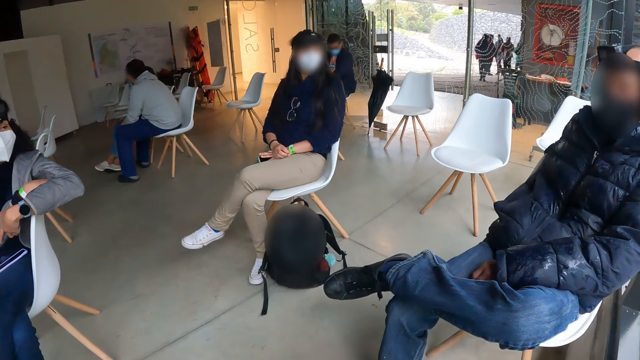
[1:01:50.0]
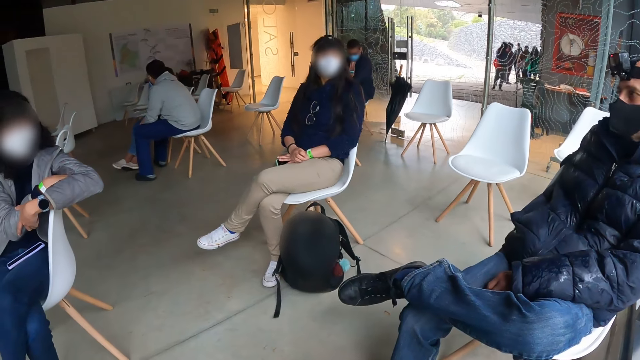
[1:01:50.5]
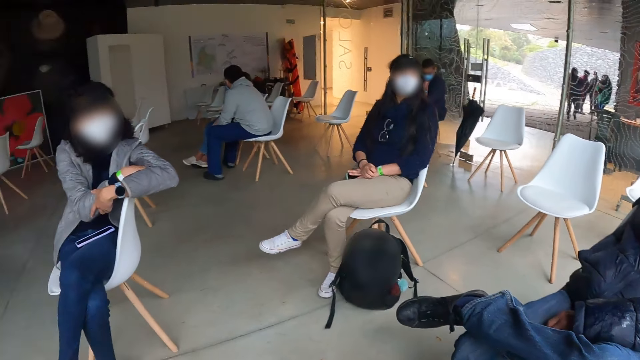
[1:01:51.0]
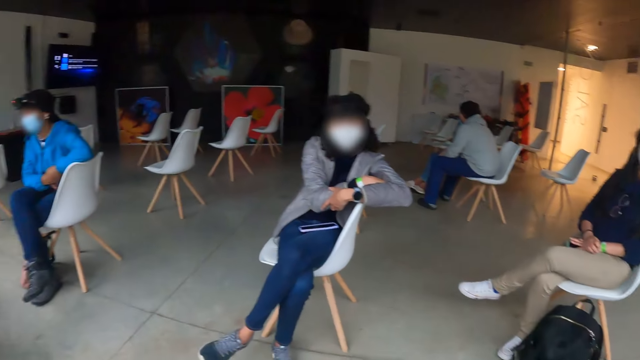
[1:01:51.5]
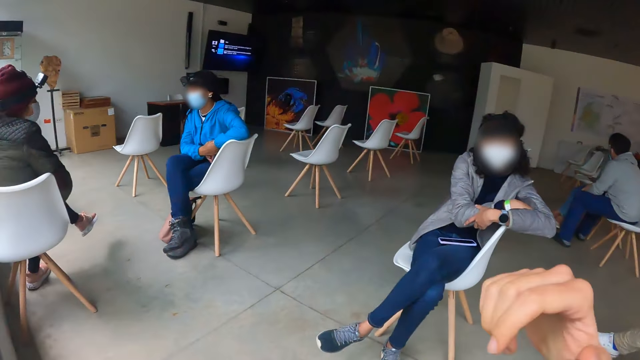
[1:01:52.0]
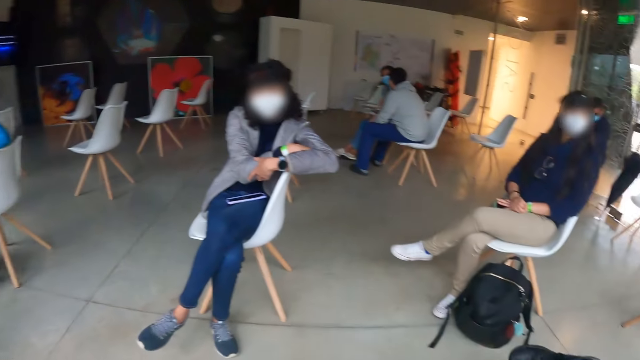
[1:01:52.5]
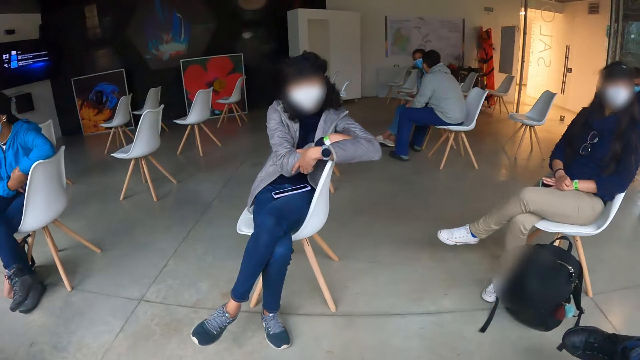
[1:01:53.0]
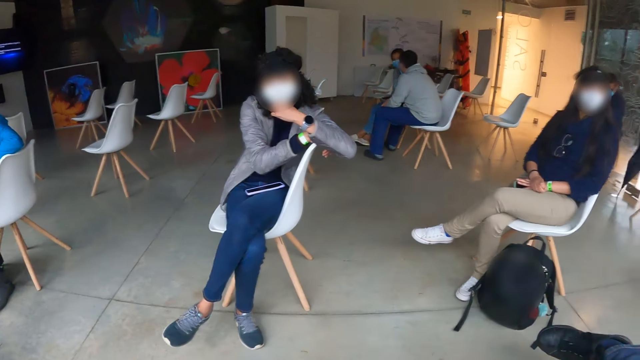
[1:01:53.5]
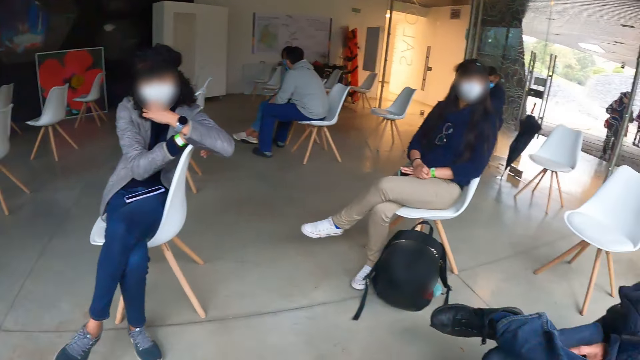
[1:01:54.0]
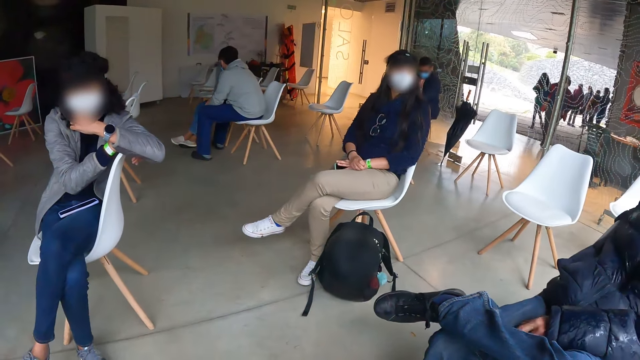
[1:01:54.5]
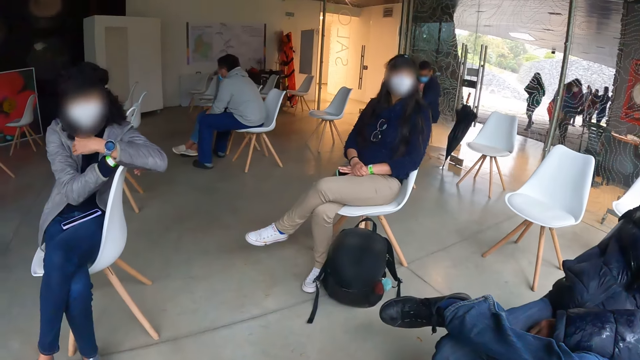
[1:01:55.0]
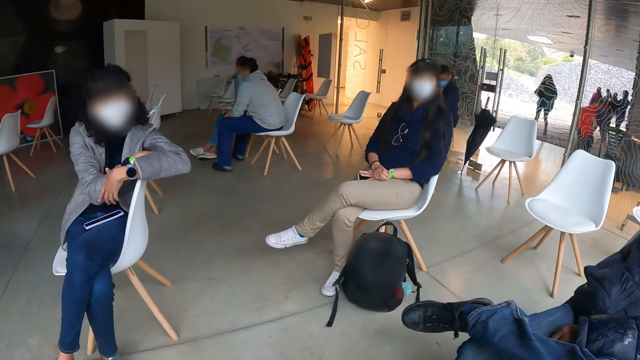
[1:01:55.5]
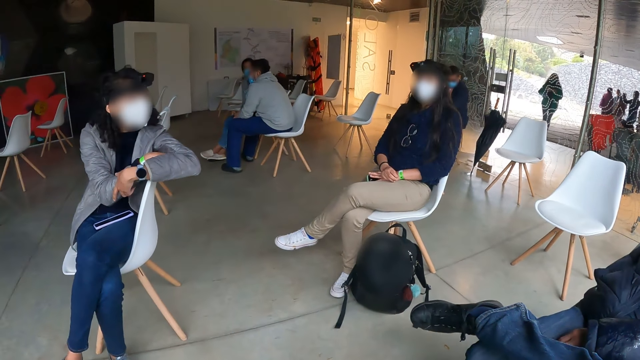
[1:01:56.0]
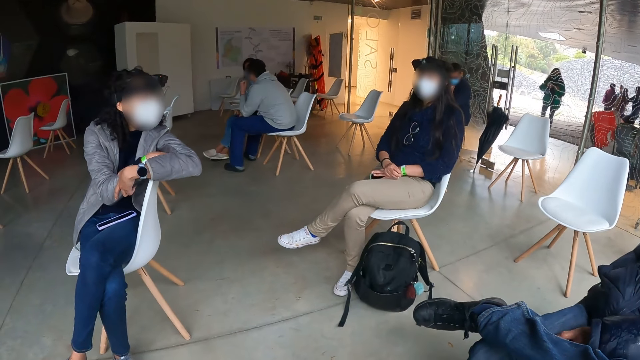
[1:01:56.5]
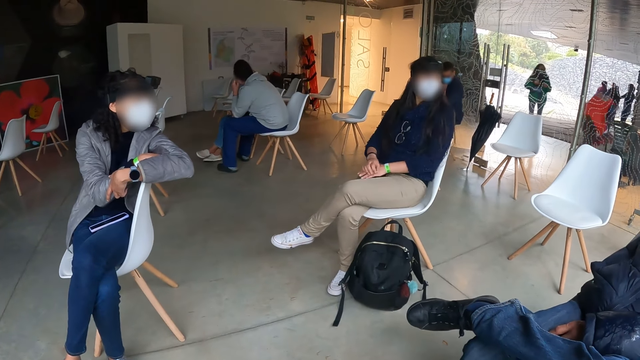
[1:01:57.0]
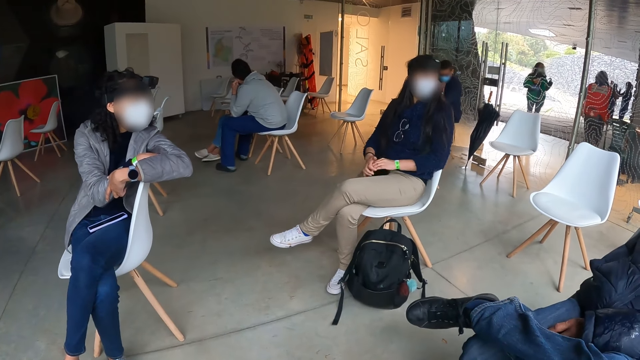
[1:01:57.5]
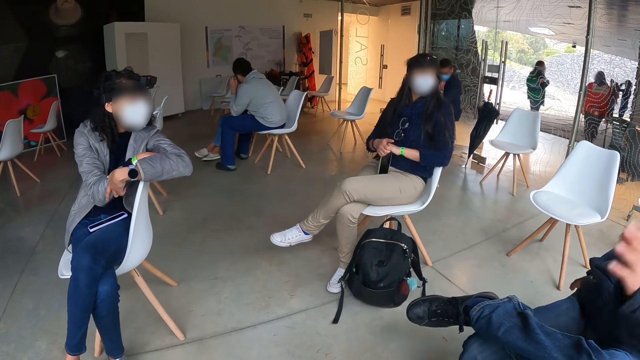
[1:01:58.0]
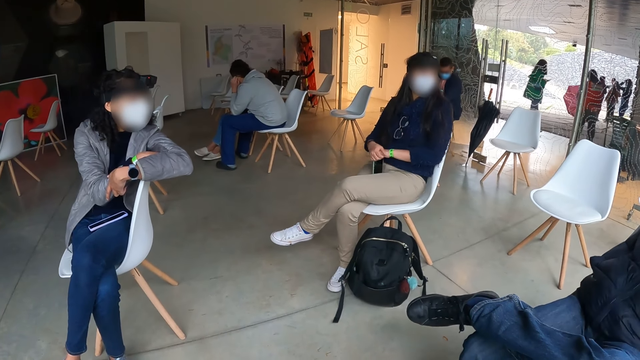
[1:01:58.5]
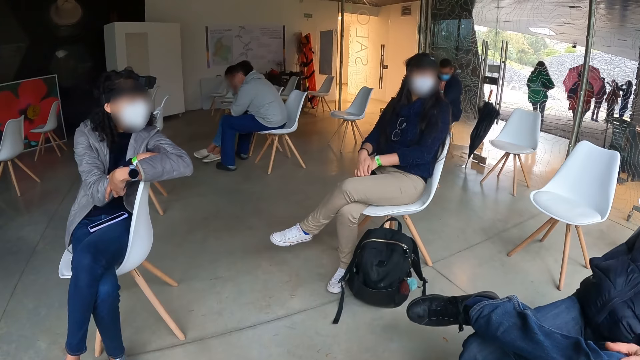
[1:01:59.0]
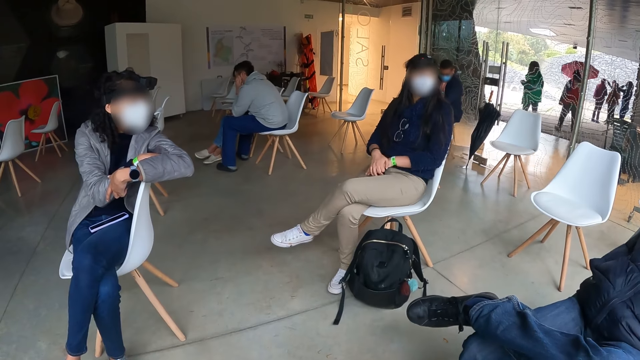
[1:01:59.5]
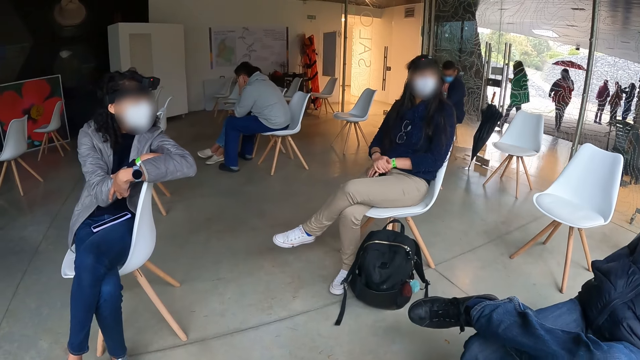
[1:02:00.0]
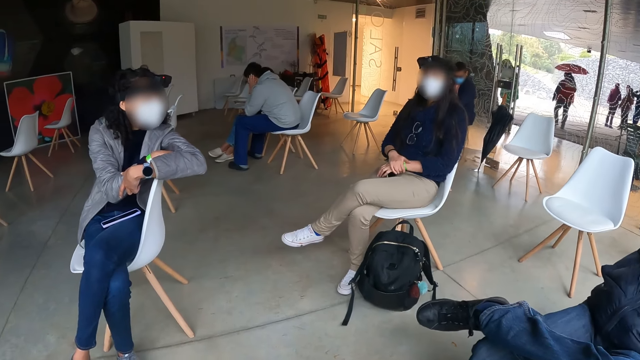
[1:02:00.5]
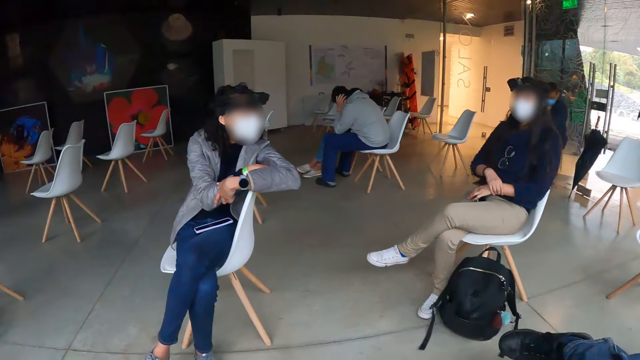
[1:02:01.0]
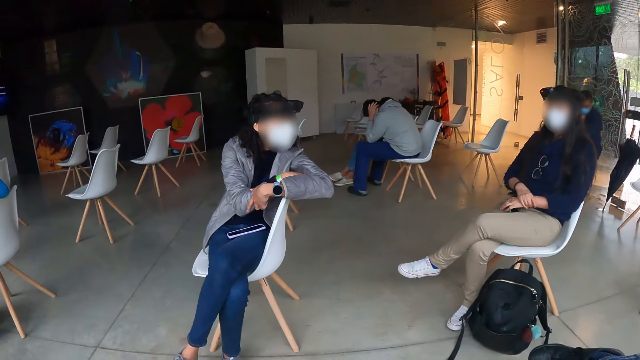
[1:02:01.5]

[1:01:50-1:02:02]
The camera wearer looks around. He raises his left hand to his face. He does something.

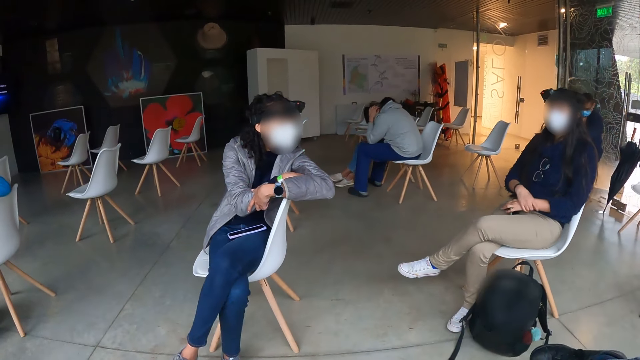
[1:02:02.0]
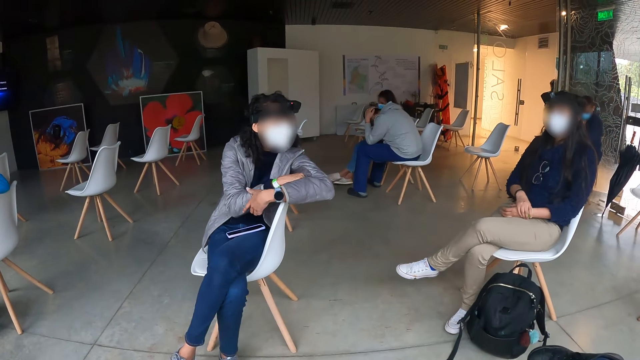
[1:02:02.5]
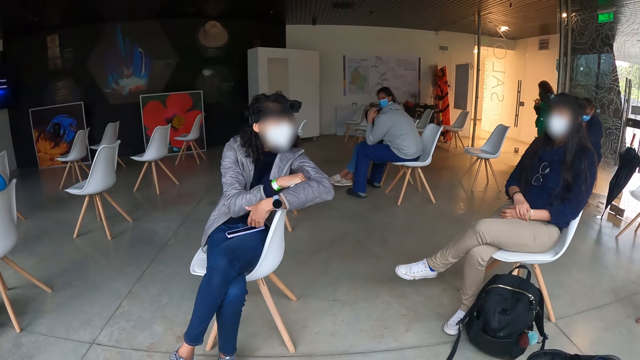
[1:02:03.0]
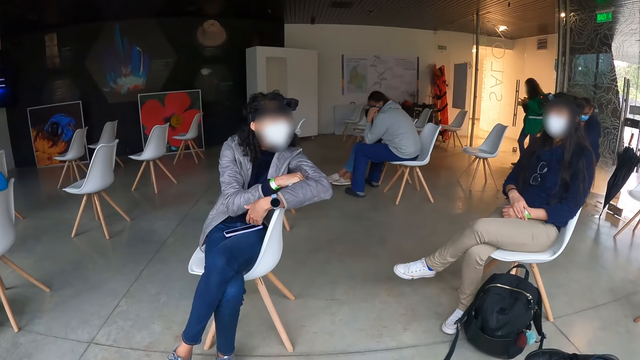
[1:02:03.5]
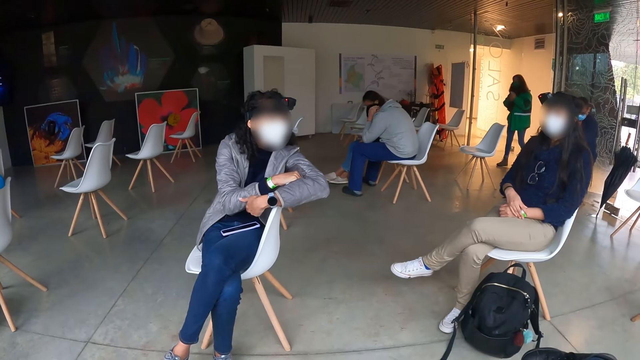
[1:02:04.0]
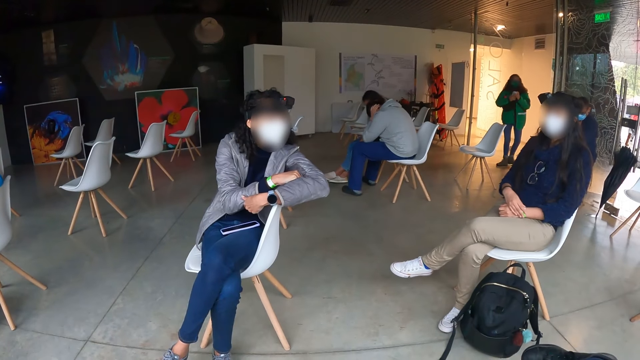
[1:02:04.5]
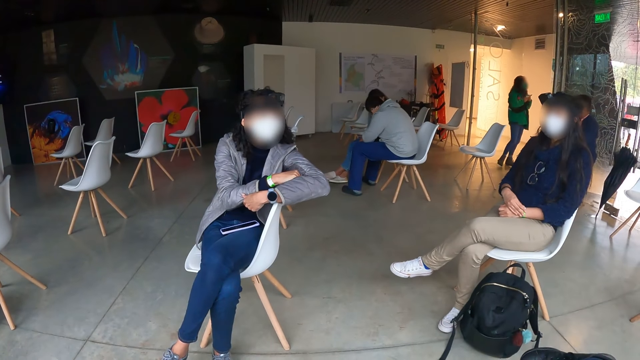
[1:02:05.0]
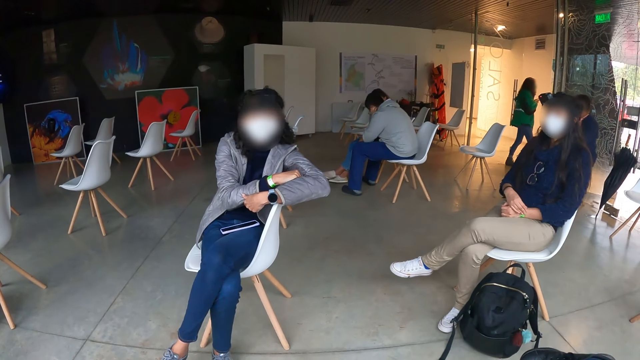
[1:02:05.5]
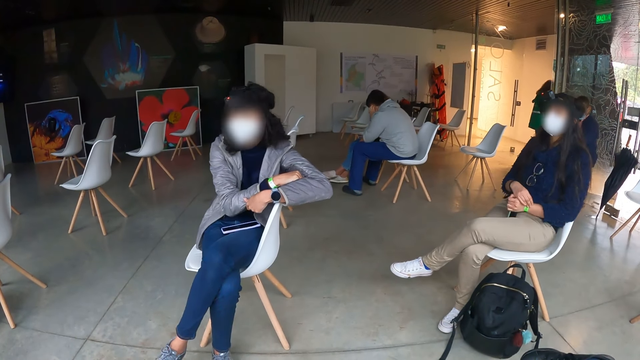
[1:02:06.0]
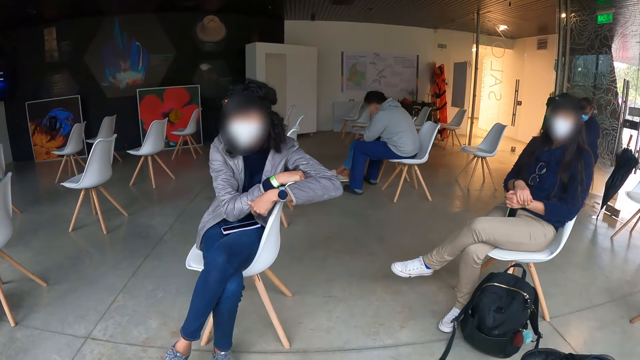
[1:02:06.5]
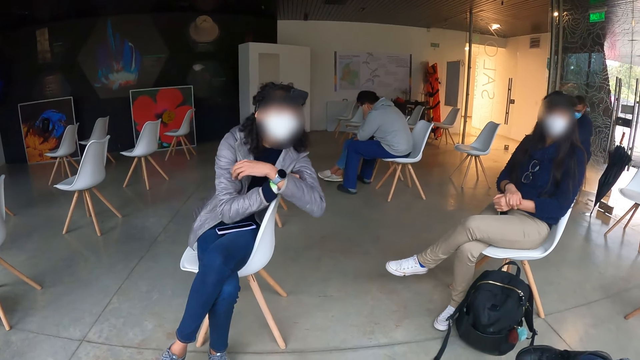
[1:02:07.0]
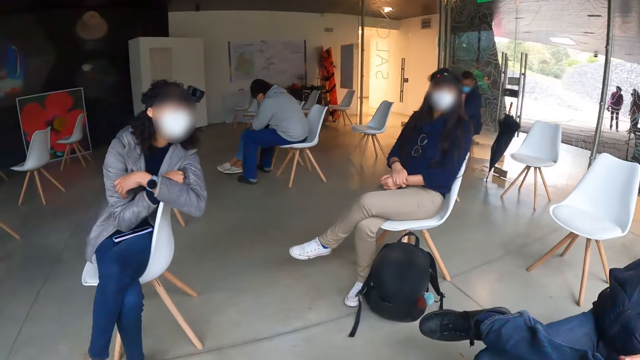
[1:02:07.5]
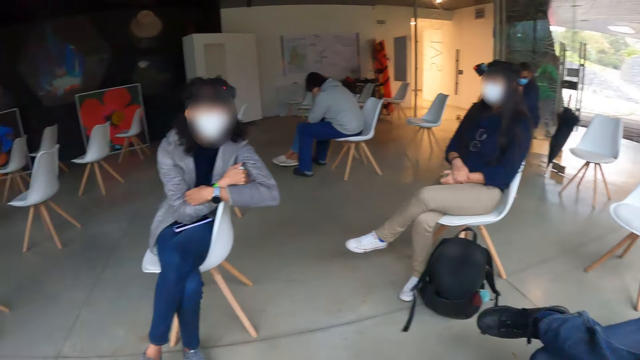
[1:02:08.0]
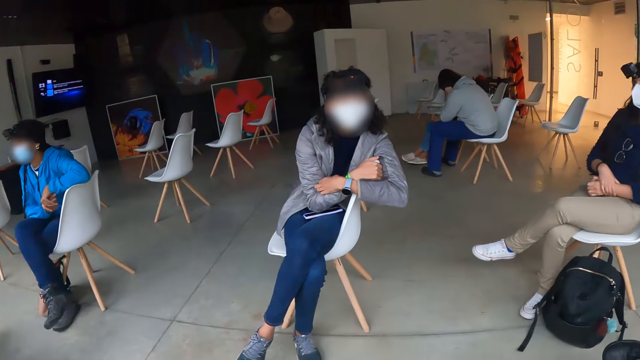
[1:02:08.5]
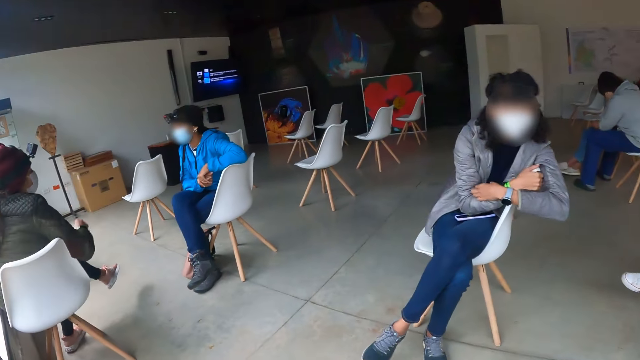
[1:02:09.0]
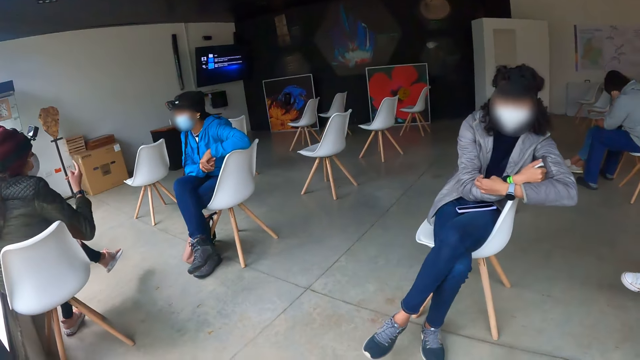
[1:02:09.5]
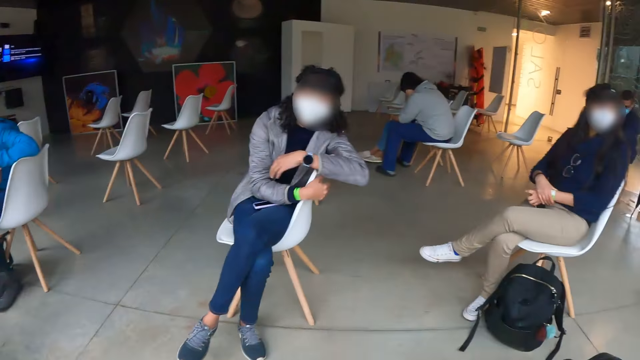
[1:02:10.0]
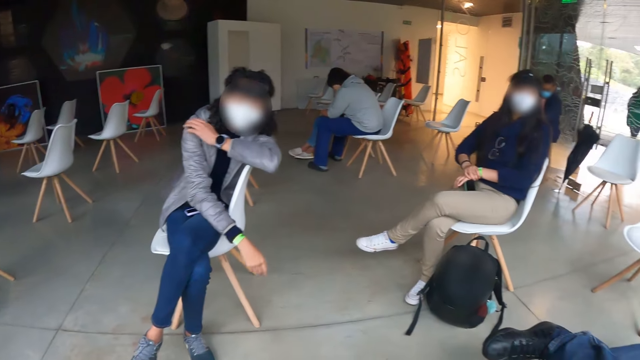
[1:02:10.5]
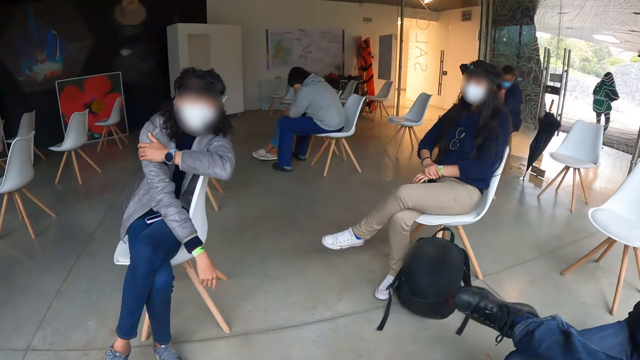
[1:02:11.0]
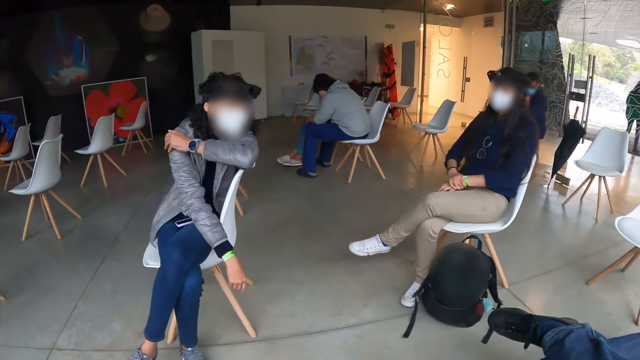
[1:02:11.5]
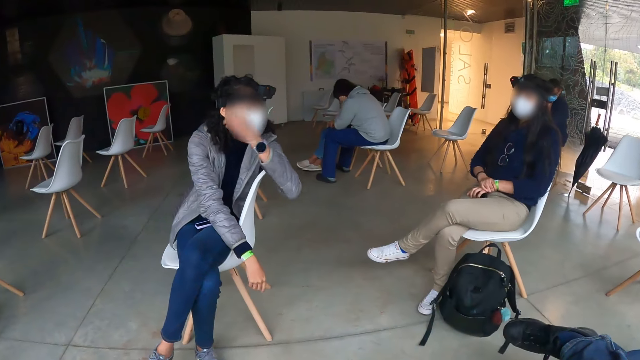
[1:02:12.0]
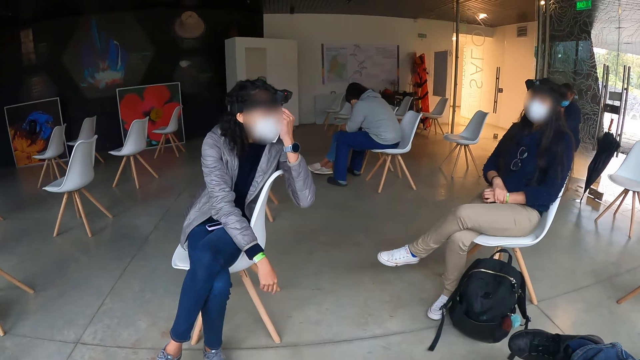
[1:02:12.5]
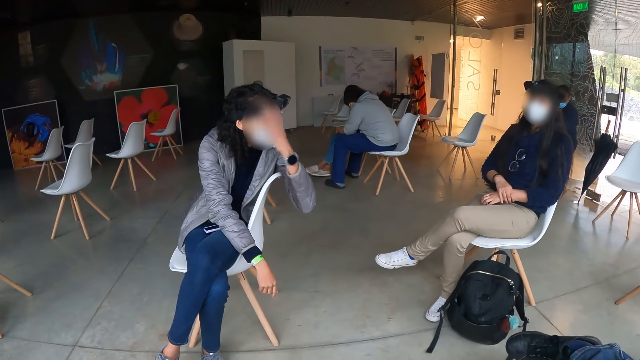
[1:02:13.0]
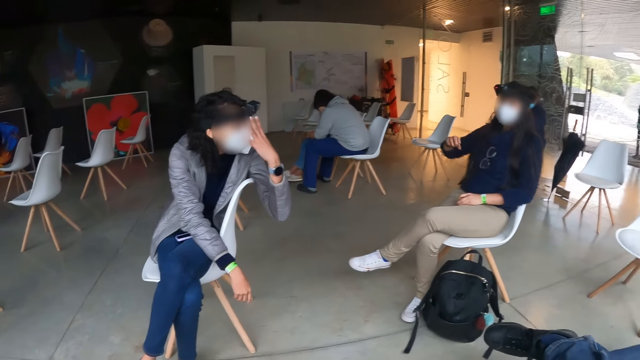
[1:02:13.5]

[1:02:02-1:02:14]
The camera wearer looks around the room. The woman places her left hand on her right arm and places her left hand on her face.
